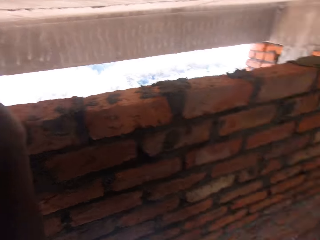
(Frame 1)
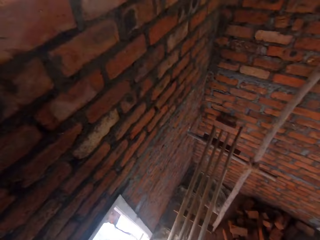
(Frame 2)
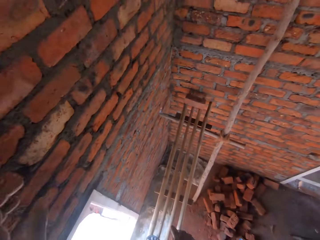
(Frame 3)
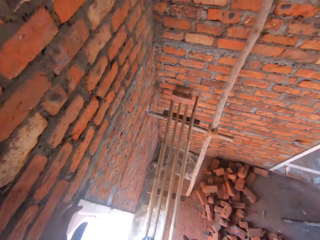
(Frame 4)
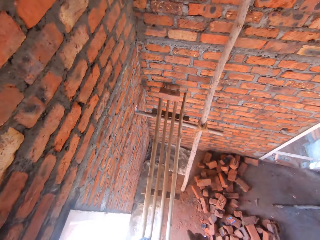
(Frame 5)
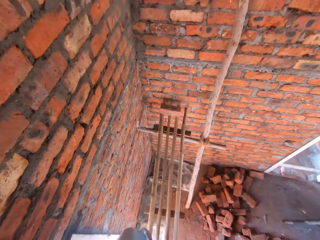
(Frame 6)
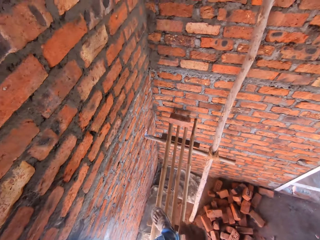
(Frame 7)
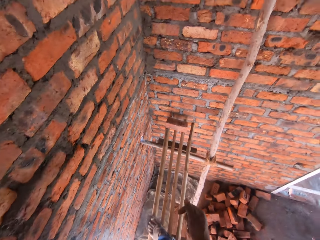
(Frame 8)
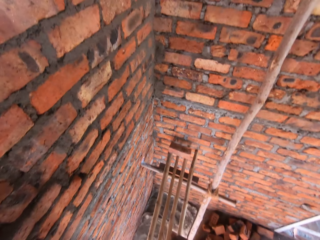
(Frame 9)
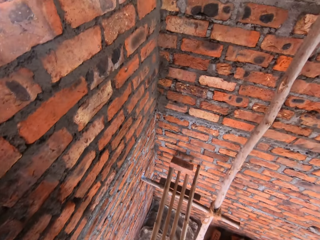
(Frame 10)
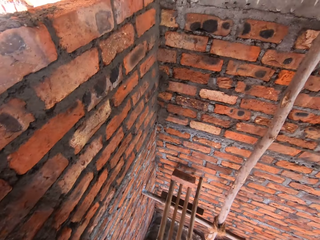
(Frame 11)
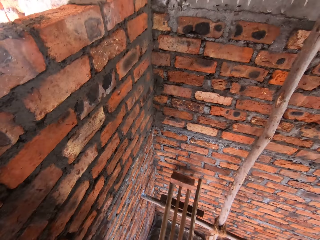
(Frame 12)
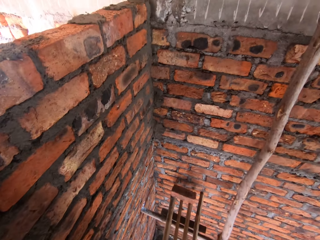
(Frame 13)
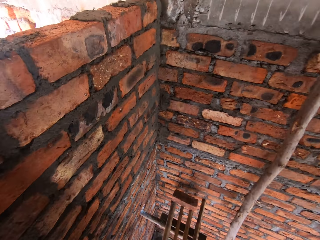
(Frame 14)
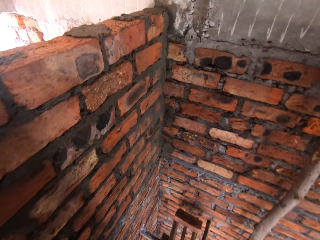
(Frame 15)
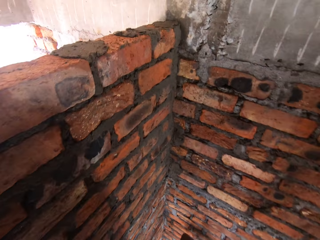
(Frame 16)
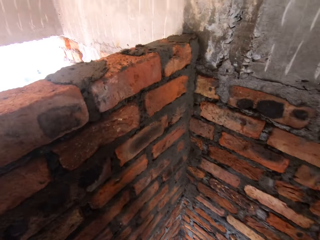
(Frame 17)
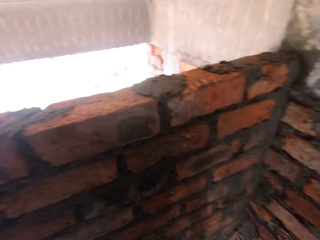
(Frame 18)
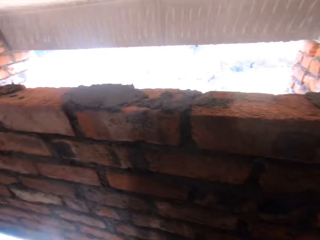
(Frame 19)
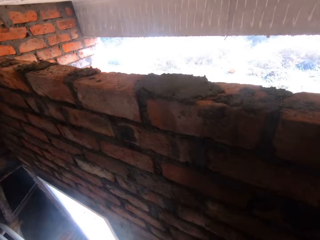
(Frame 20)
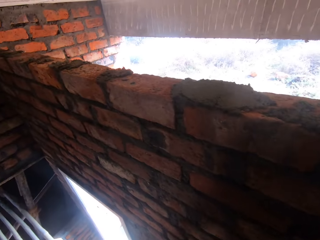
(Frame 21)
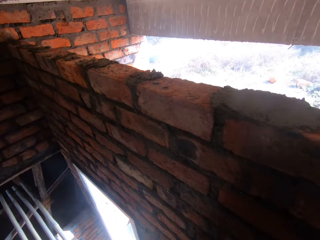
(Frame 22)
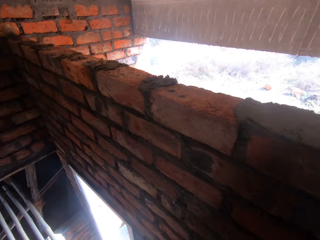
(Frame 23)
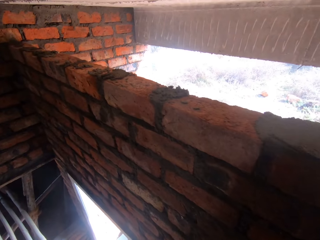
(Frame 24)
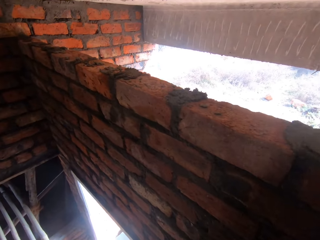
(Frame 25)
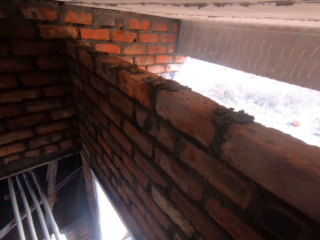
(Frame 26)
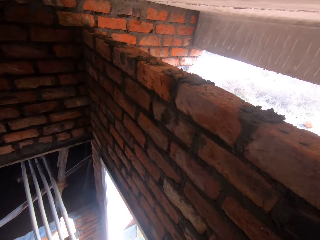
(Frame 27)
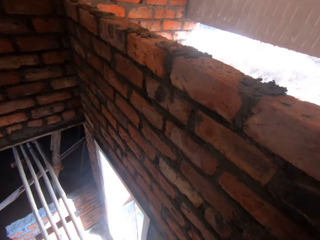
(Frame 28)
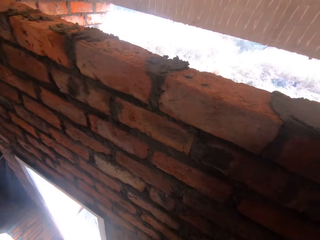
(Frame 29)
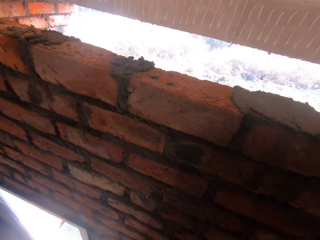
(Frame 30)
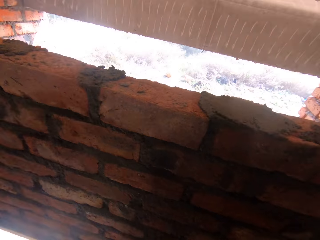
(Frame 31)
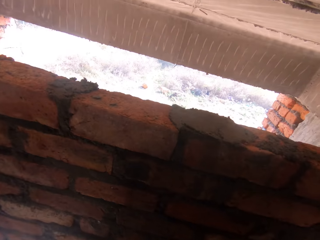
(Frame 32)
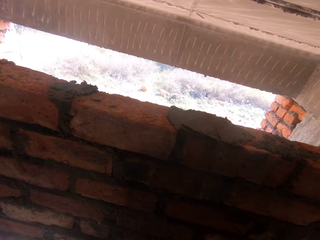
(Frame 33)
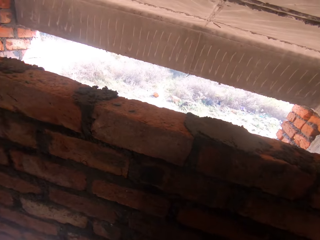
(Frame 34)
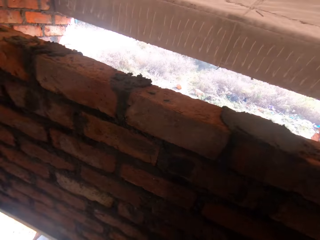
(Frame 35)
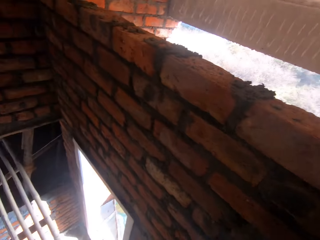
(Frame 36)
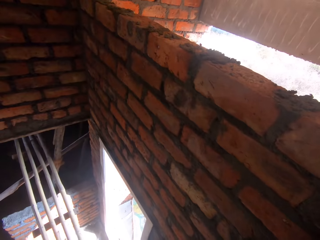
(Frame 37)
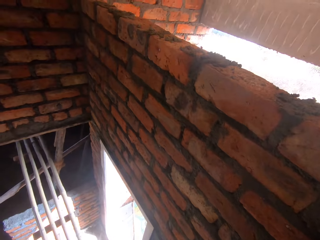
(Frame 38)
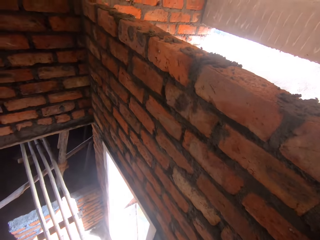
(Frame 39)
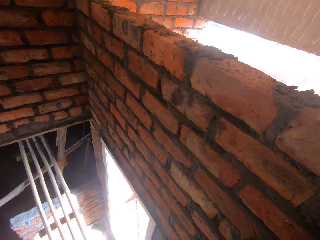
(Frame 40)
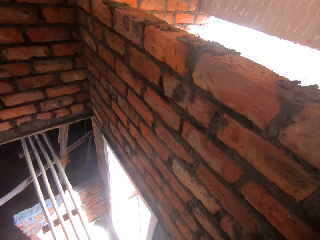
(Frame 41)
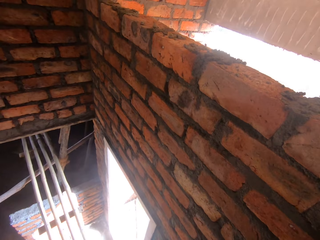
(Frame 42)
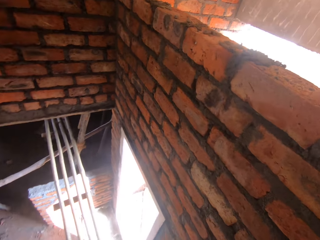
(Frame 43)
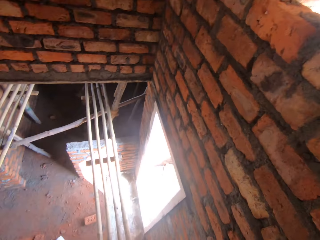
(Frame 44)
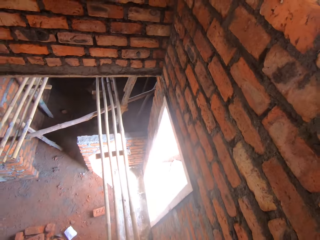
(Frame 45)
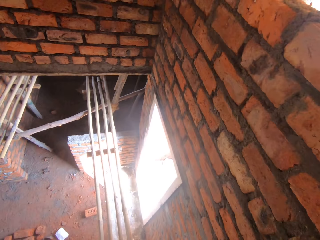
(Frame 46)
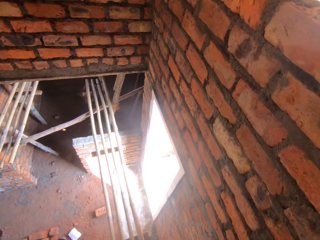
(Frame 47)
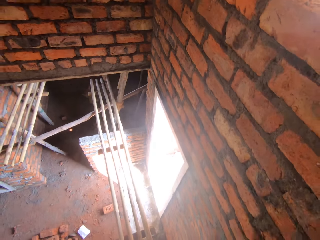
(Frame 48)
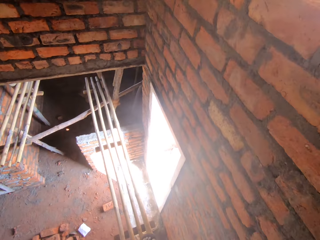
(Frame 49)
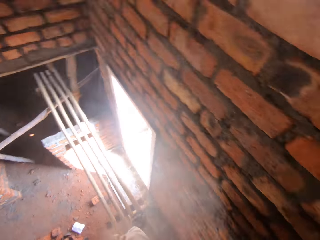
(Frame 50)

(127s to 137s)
The camera wearer looks down. They walk on the ladder. They look around. They look down.

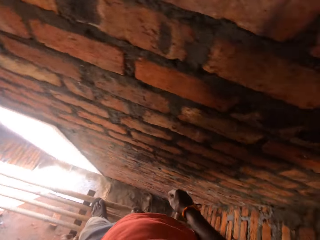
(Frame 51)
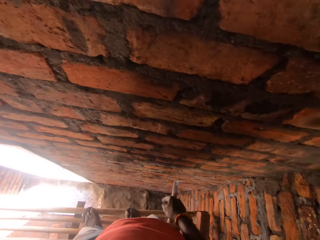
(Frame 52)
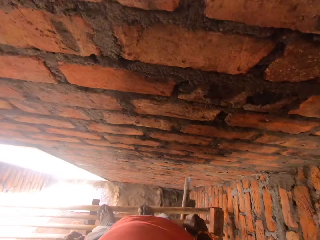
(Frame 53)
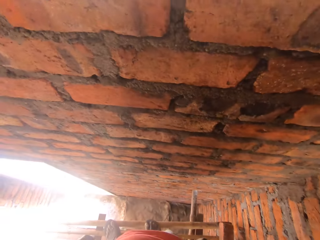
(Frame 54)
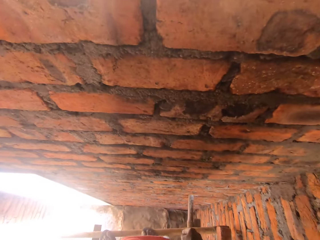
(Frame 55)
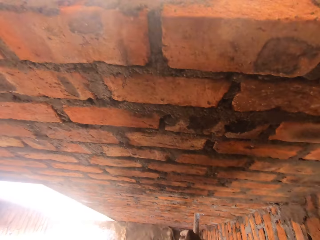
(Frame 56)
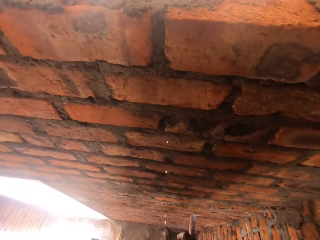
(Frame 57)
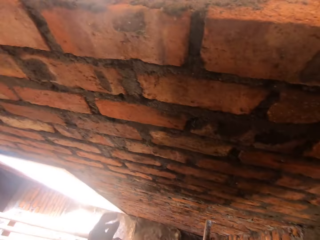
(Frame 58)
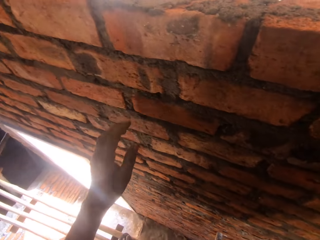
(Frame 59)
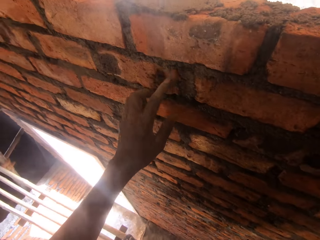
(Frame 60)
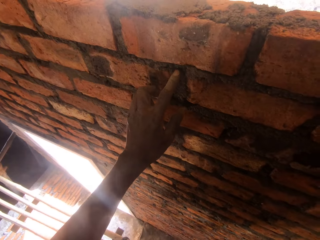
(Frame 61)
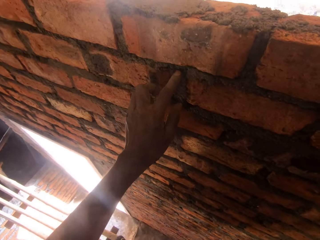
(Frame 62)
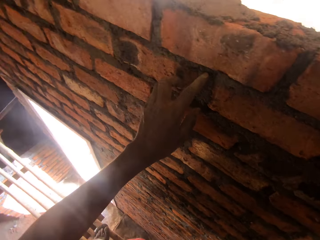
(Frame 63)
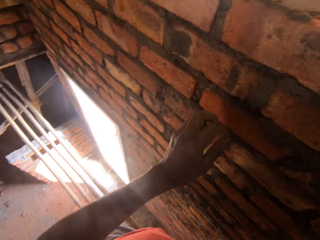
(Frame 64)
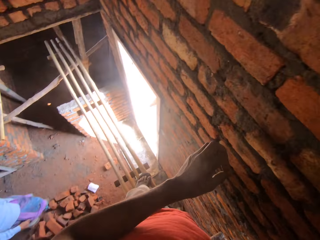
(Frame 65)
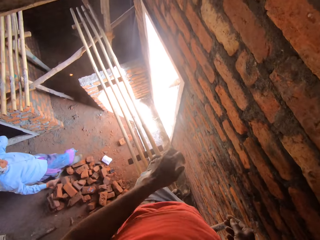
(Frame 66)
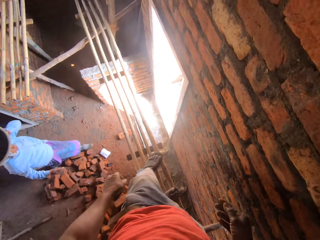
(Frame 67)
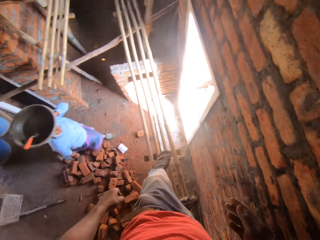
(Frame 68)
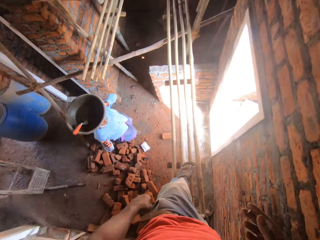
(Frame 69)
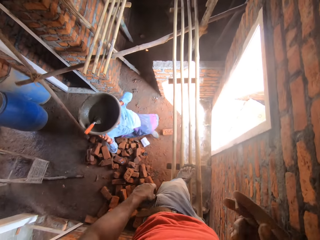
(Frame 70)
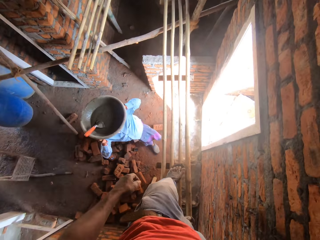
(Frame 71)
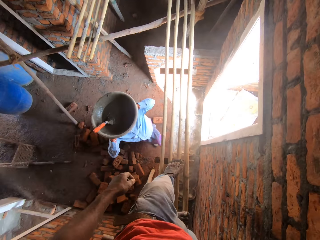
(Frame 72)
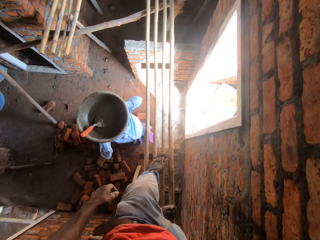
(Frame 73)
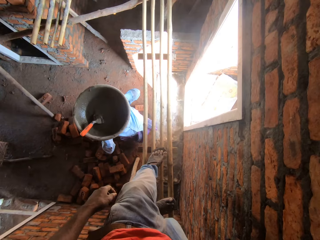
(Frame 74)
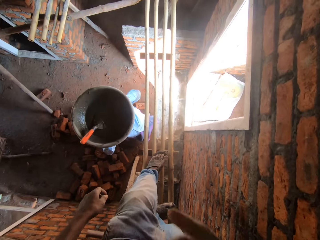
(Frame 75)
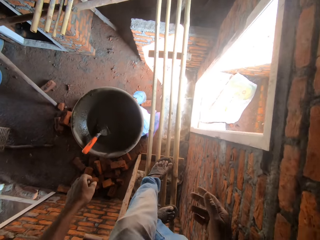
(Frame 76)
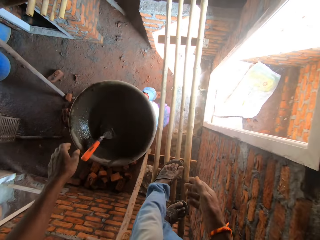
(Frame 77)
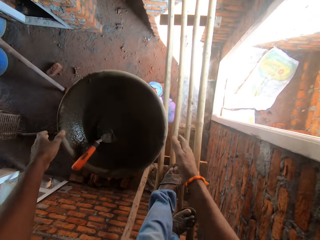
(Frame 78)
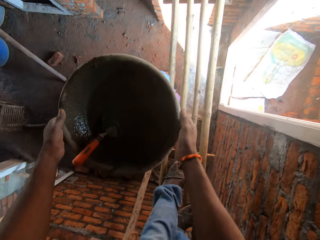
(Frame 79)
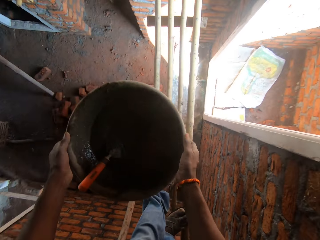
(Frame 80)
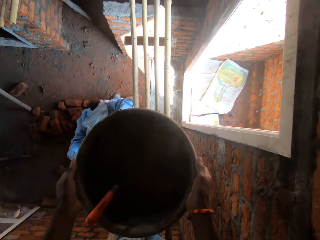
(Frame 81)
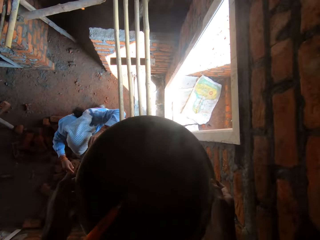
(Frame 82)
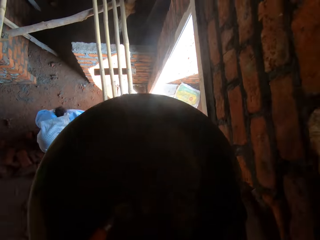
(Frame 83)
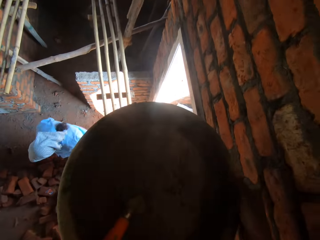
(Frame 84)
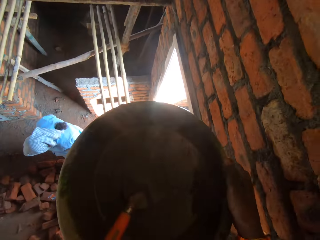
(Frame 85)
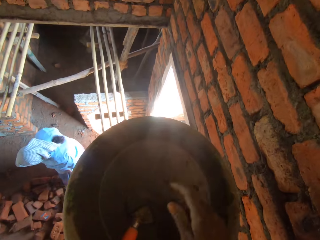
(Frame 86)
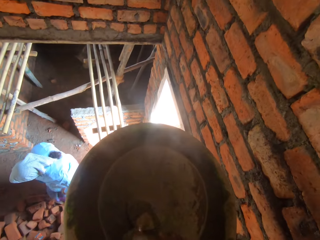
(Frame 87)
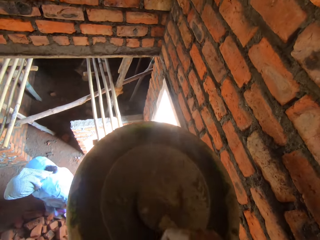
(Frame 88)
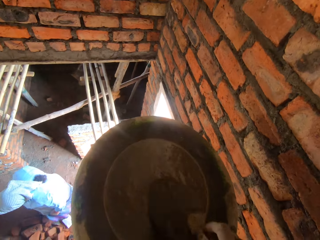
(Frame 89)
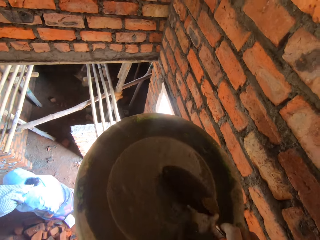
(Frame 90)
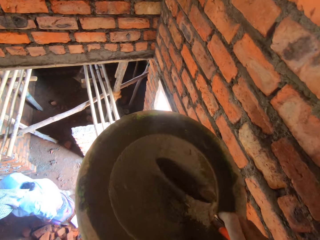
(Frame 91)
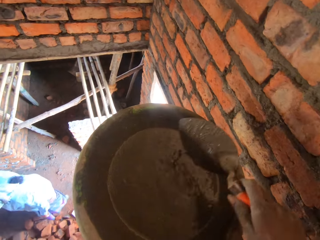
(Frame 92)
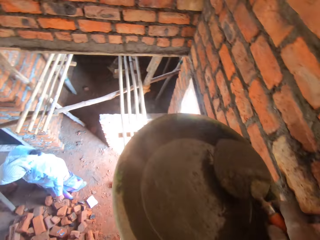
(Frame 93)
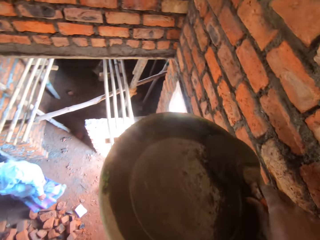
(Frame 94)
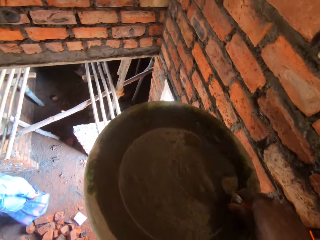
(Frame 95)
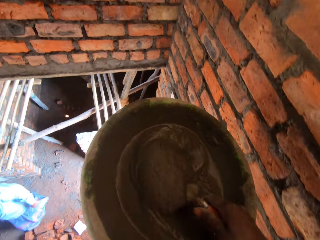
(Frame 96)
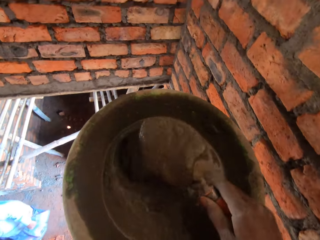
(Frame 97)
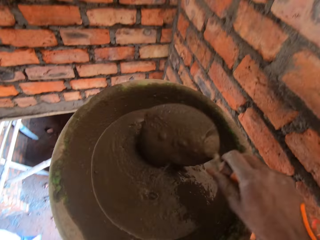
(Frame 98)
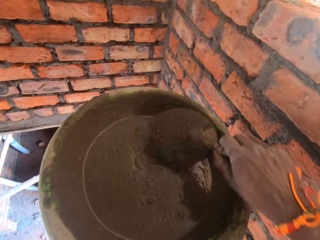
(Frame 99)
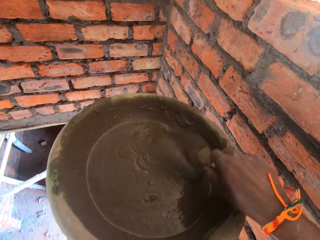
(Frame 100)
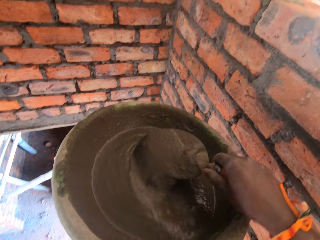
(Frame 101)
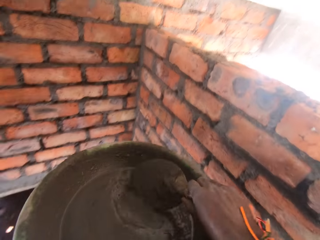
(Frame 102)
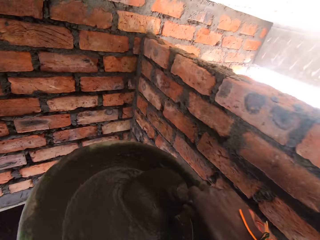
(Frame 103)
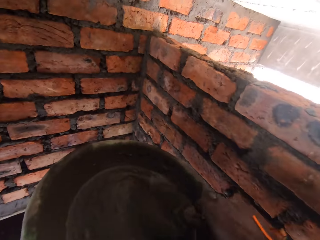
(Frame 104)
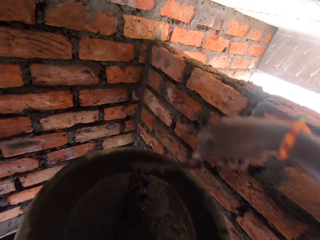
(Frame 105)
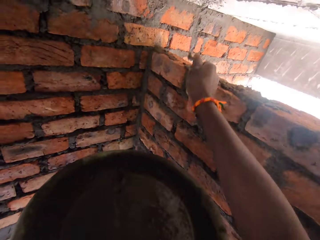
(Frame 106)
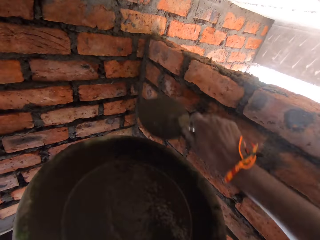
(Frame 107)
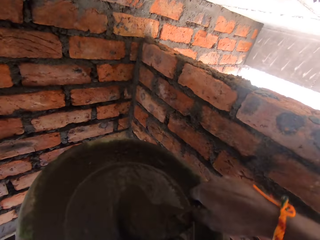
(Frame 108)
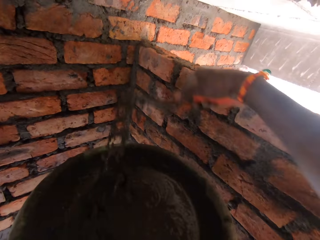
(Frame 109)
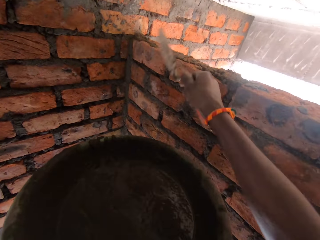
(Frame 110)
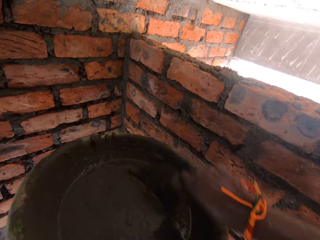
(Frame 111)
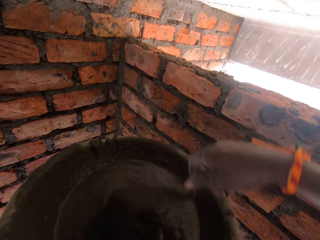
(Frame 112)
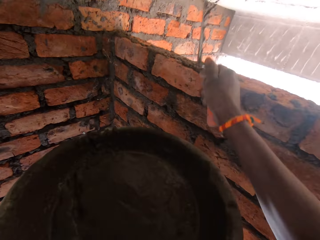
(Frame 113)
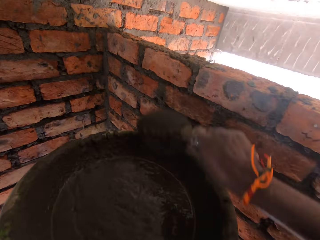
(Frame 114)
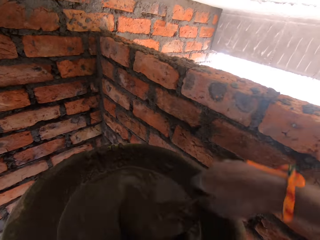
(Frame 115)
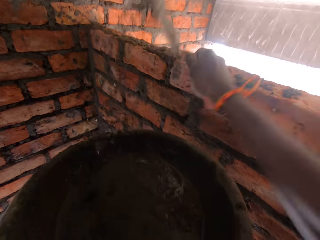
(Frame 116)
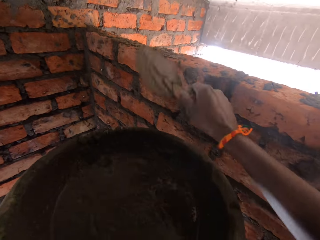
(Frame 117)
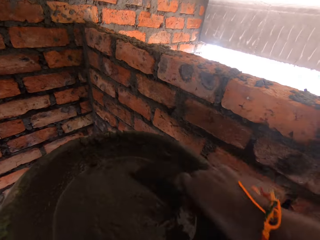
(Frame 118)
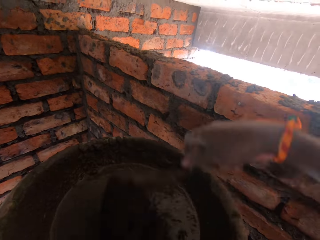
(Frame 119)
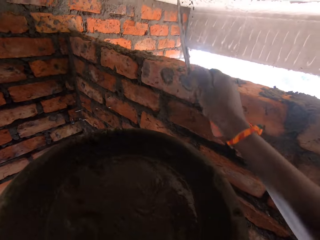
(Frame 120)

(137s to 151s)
The camera wearer smokes a cigarette. They spit on the wall. They touch the wall. They look at a woman. They walk. The woman carries a basin on her head. The woman passes the basin to the camera wearer. The camera wearer holds the basin. The woman walks around the construction site. The camera wearer picks up the trowel. They mix the cement or concrete with the trowel. They scoop the concrete. They apply the concrete on the ceiling. They scoop the concrete. They apply the concrete on the ceiling. They scoop the concrete. They apply the concrete on the ceiling. They scoop the concrete. They move back.
